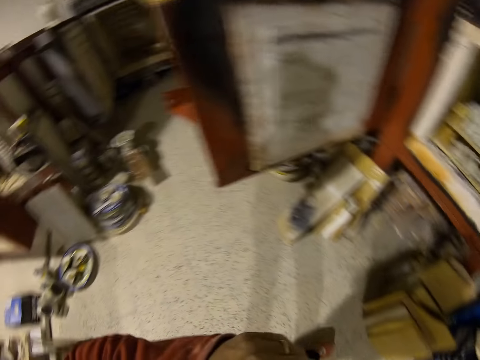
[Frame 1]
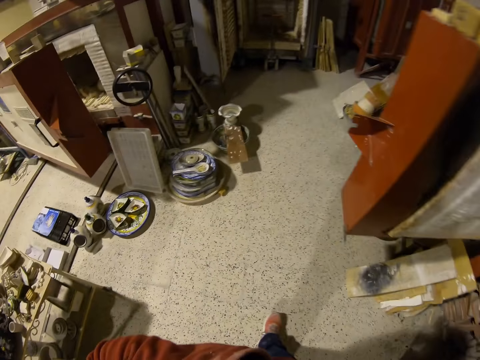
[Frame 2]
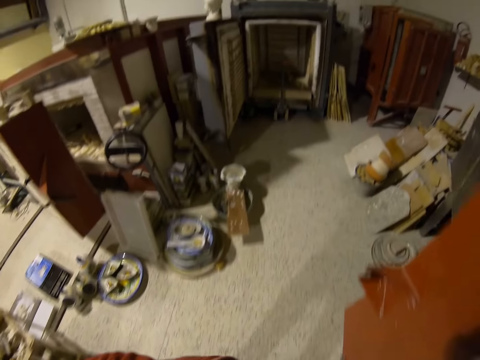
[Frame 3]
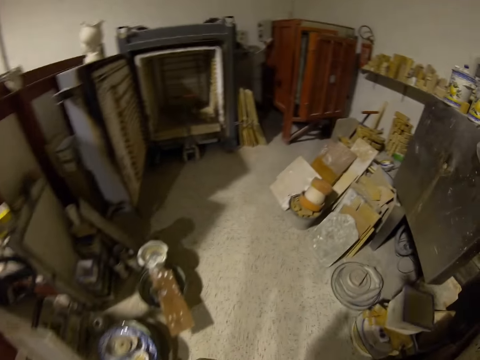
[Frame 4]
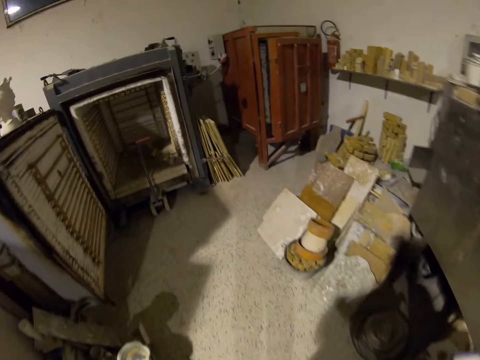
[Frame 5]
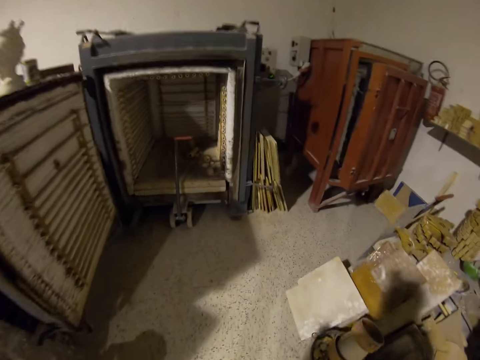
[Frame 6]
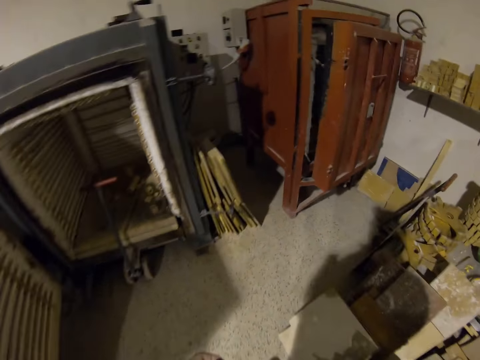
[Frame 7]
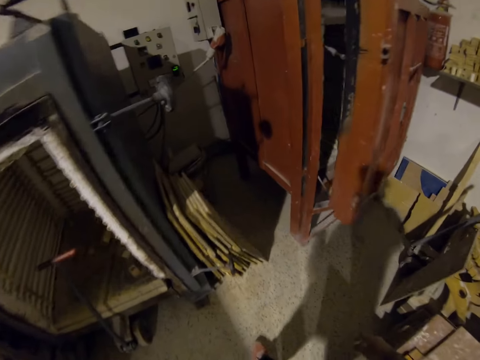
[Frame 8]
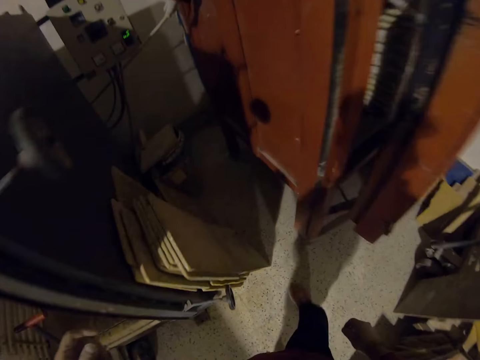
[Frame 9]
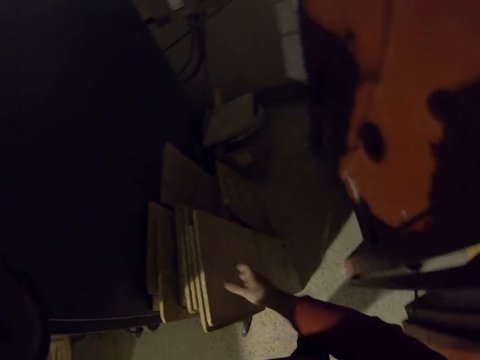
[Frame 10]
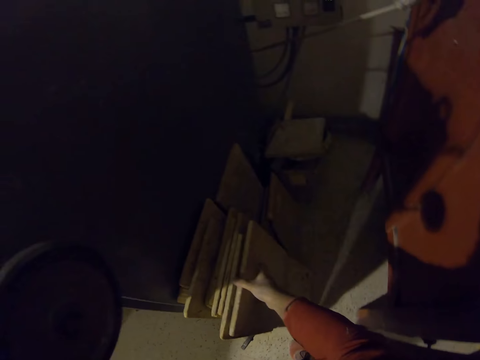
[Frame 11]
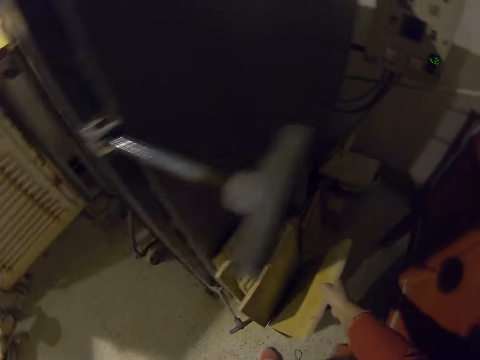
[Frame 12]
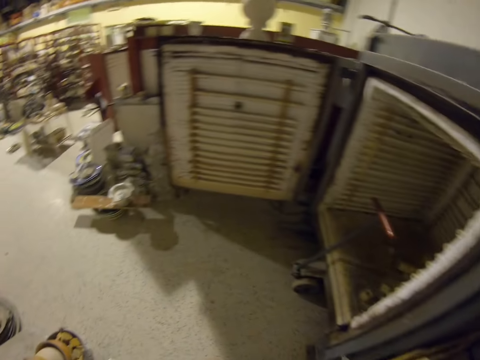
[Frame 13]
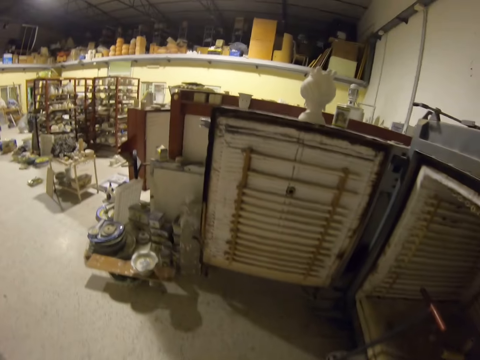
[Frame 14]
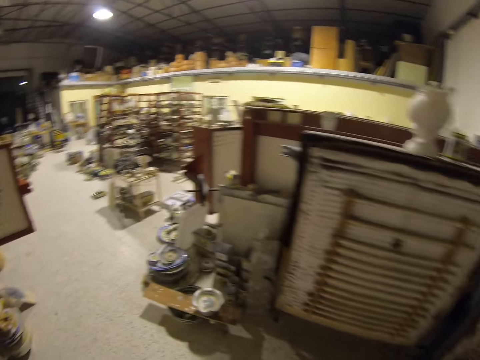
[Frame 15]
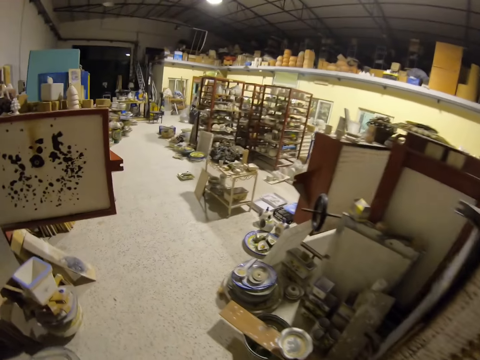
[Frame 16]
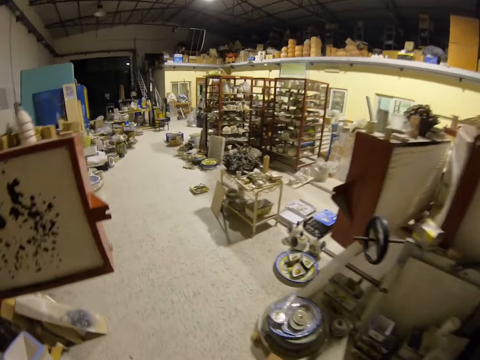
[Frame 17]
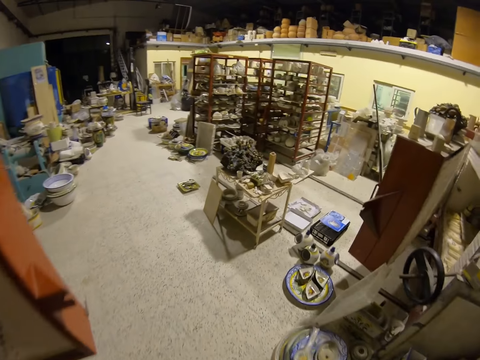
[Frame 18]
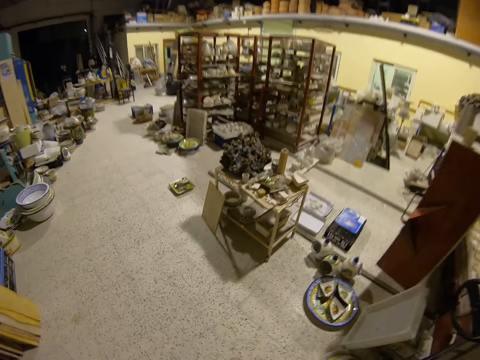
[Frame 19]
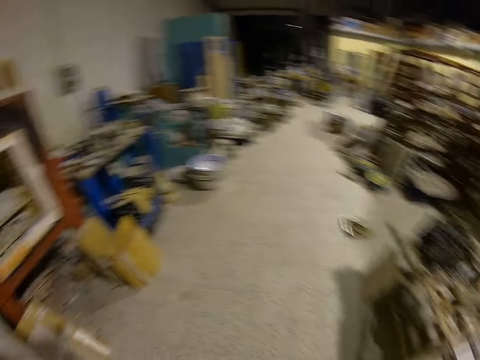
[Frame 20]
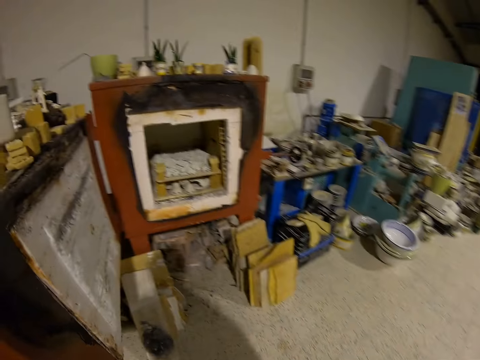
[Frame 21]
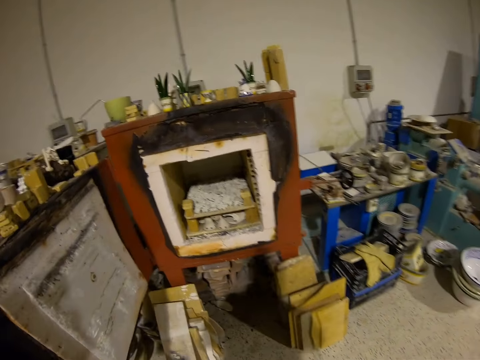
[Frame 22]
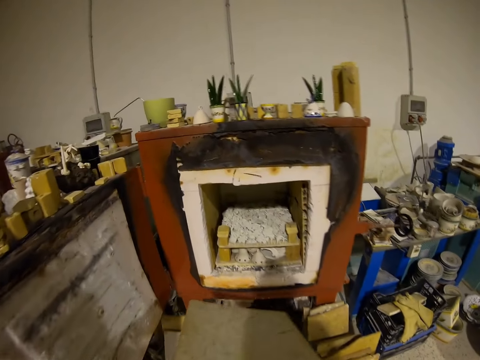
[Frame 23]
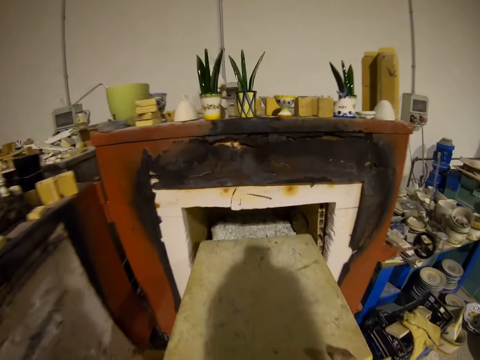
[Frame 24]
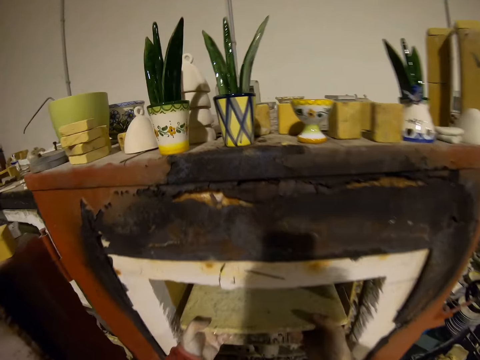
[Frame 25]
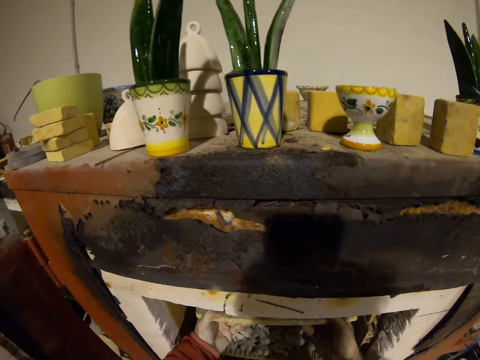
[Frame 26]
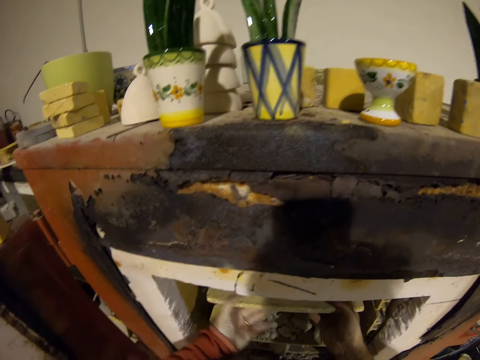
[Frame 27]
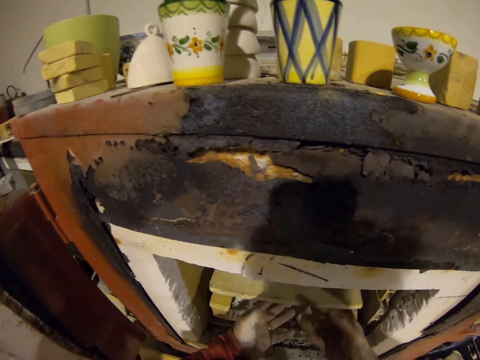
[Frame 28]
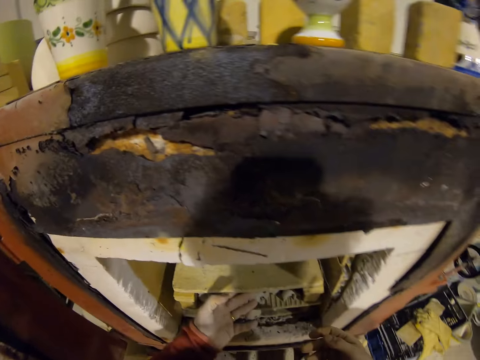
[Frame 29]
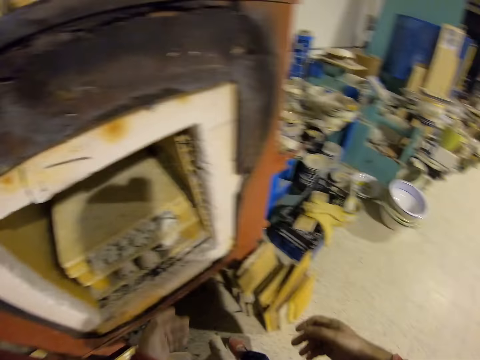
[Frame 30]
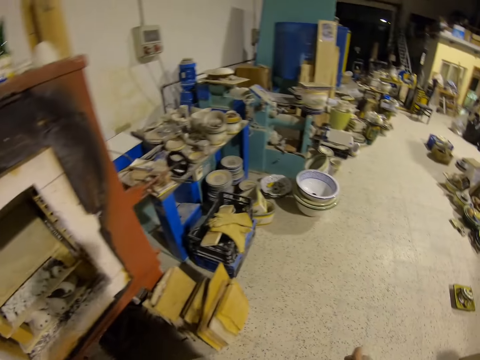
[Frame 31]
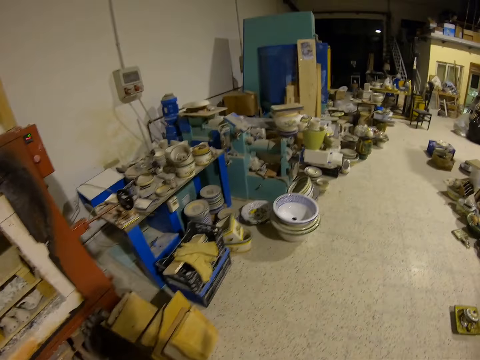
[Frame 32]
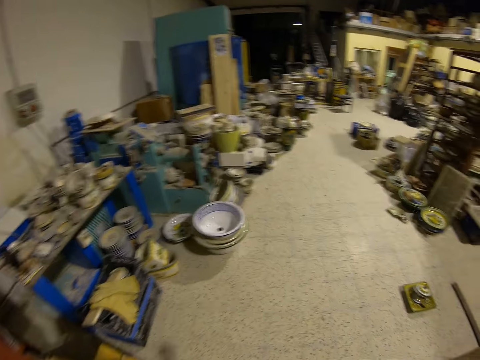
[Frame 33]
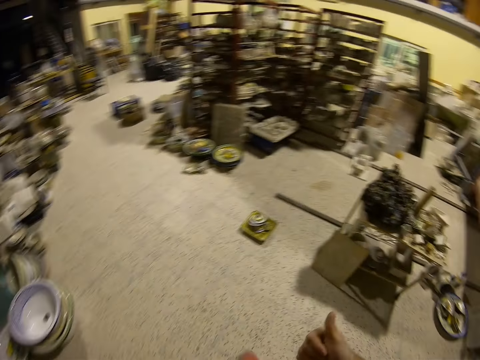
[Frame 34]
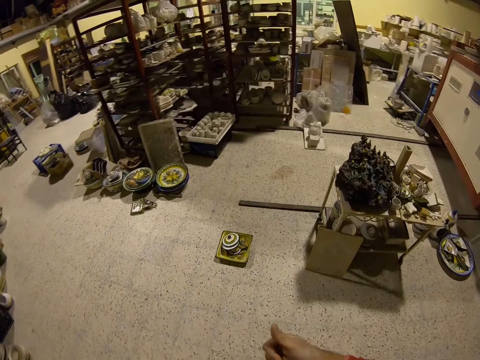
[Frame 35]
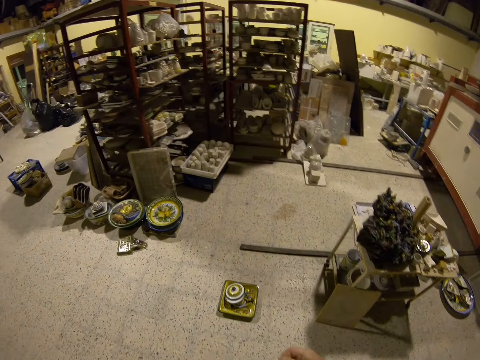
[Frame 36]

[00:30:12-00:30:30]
The camera wearer walks to other materials. They pick a board from on the floor. They walk to the furnace. They cover the clay in the furnace. They put the board in the kiln. They look around.

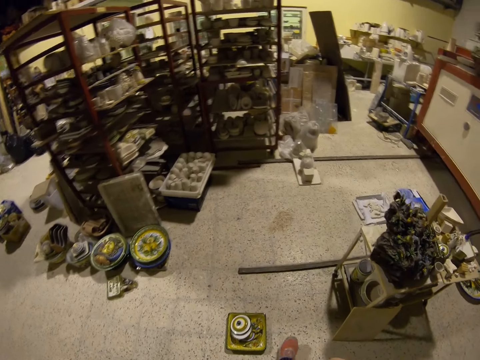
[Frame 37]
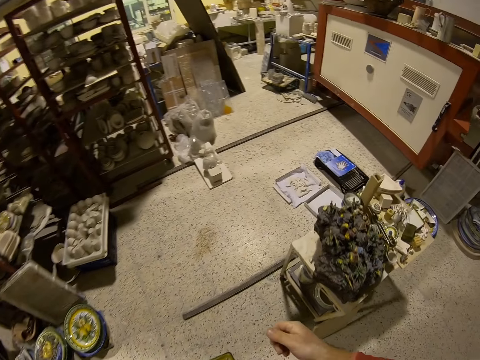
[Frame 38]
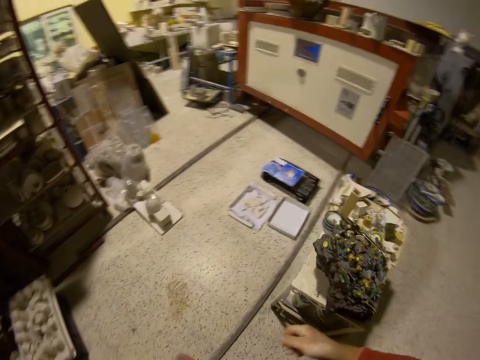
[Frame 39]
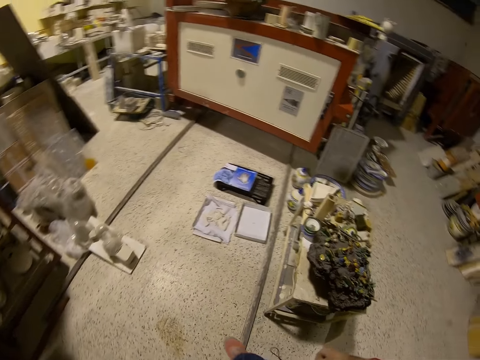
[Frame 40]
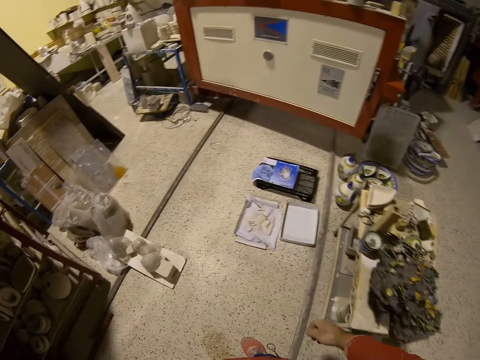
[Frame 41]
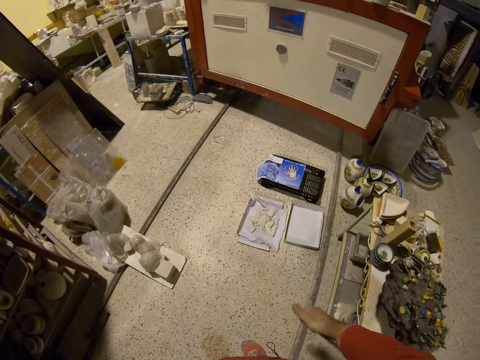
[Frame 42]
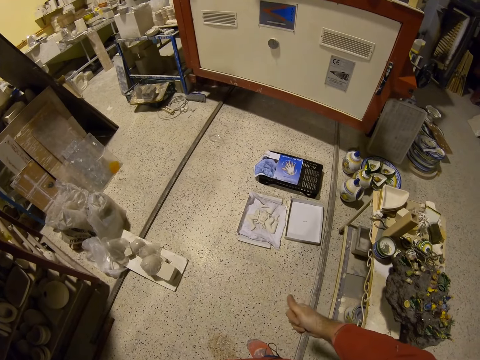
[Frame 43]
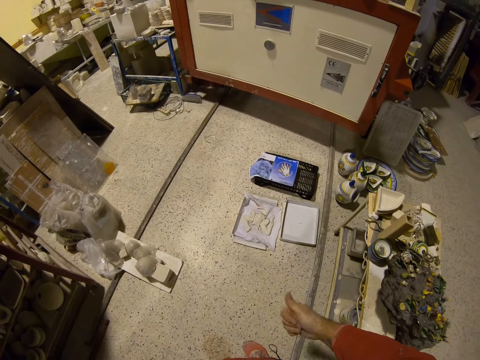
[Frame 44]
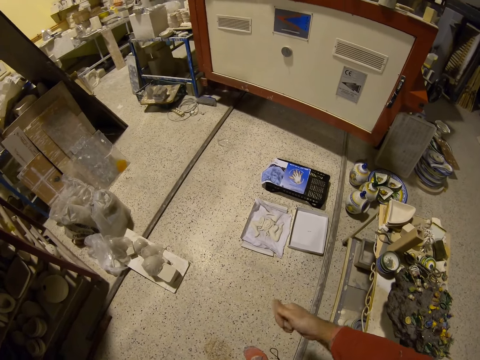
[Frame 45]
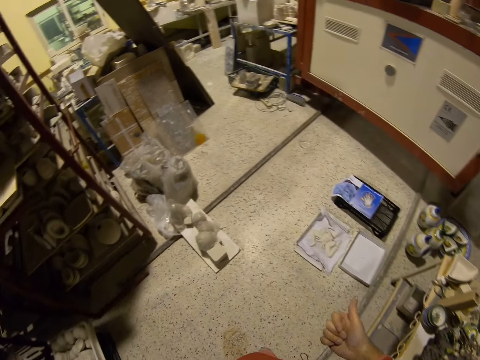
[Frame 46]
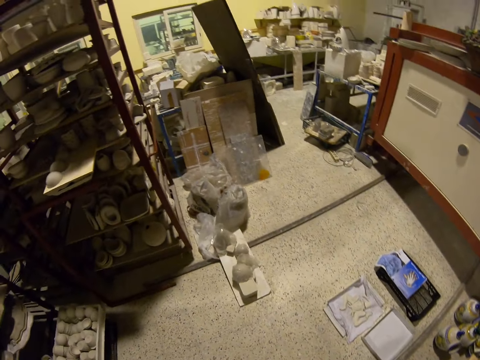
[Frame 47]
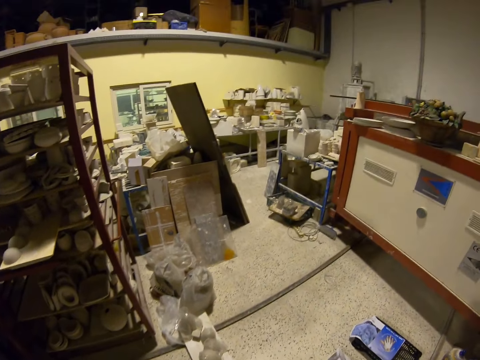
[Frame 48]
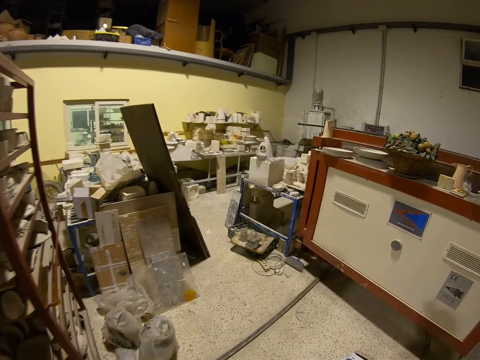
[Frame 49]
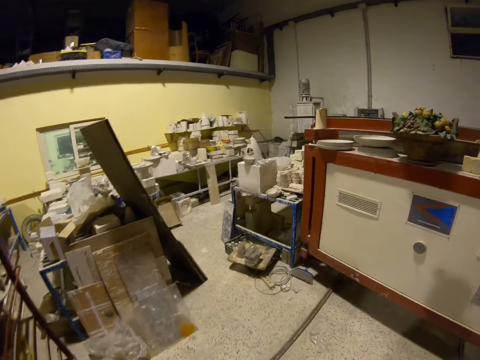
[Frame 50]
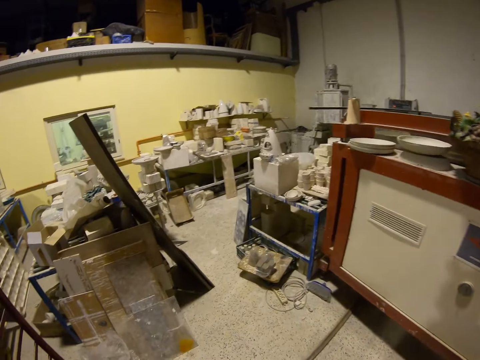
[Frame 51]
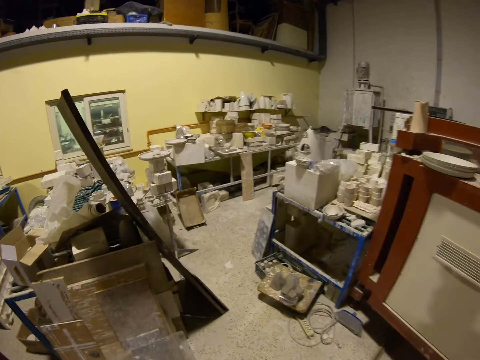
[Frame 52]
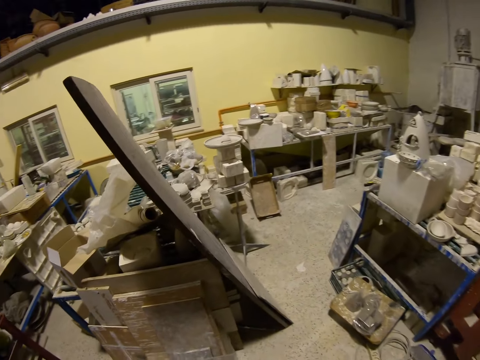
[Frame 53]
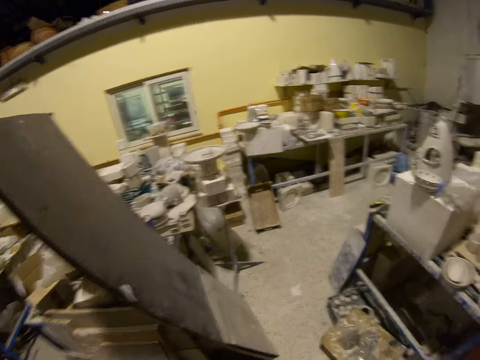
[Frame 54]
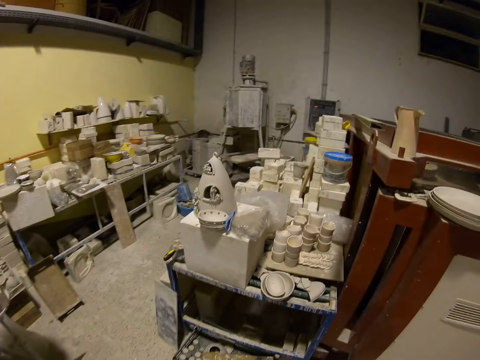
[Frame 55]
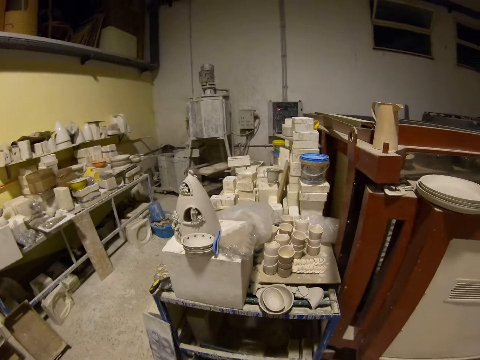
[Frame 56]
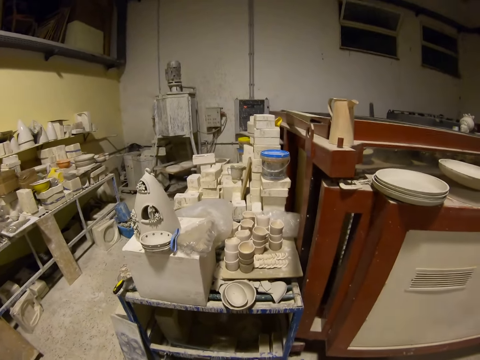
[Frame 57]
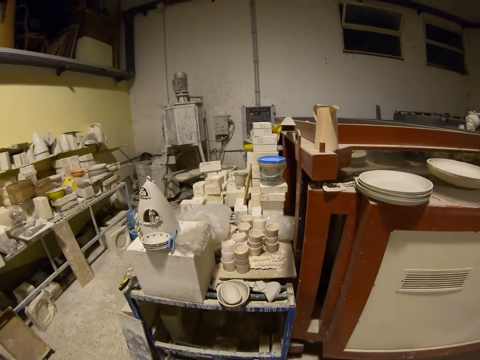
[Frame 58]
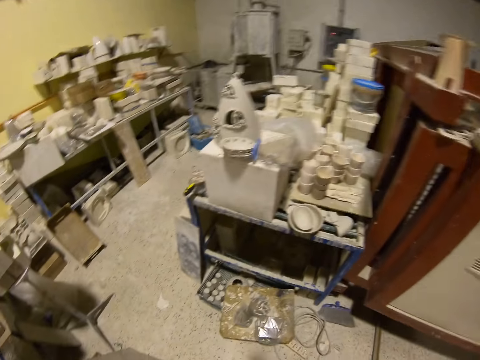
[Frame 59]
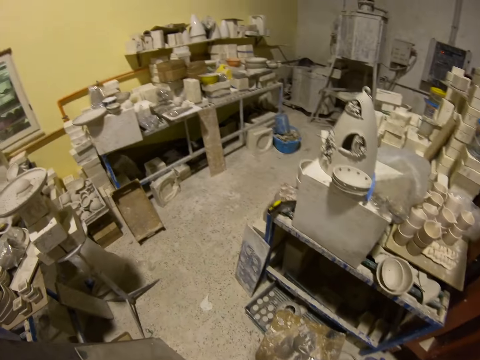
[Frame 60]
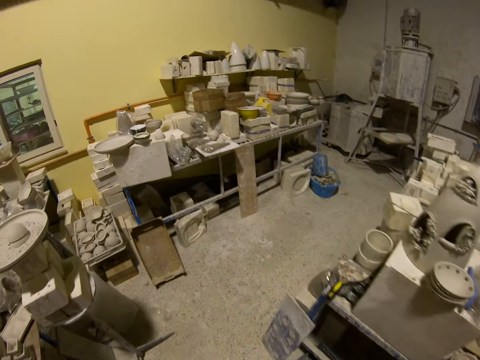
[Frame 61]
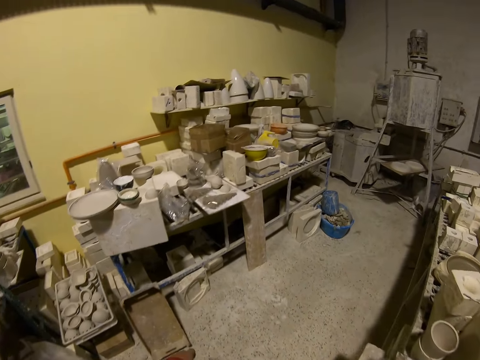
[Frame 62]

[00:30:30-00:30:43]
The camera wearer walks in the house.
